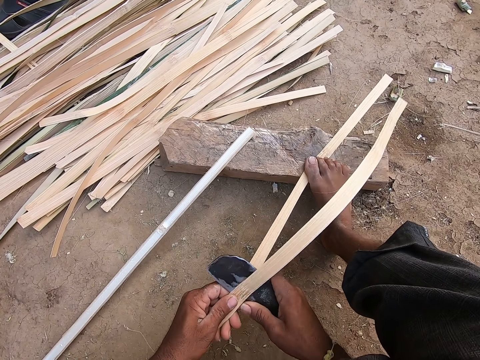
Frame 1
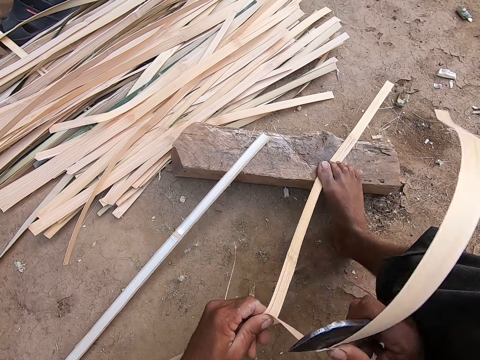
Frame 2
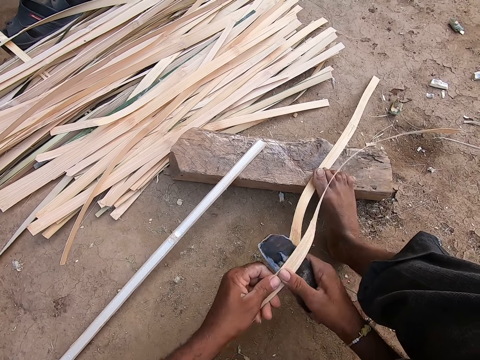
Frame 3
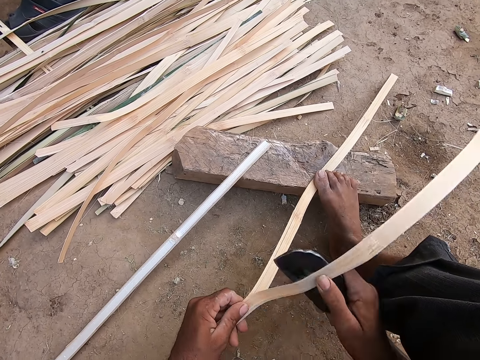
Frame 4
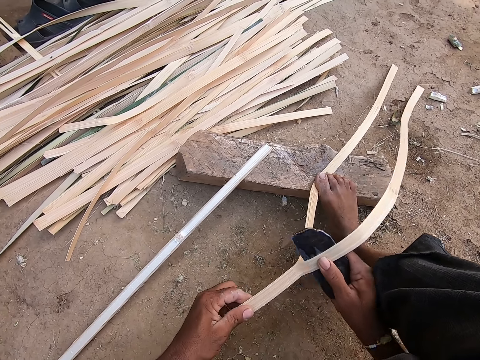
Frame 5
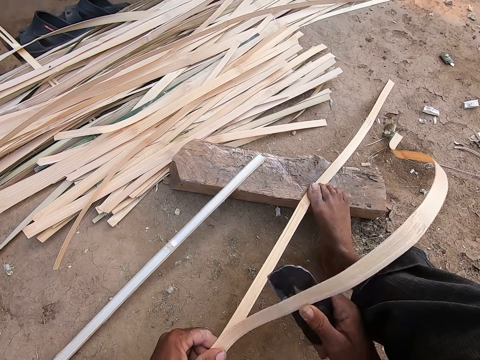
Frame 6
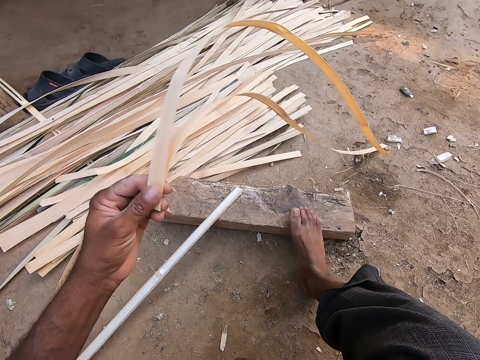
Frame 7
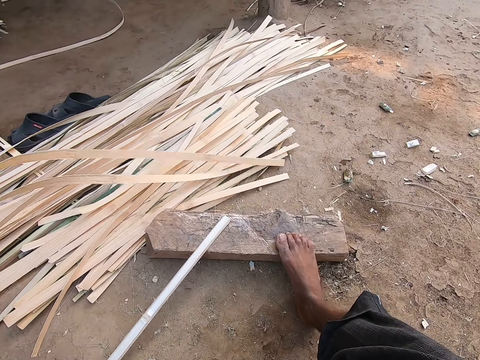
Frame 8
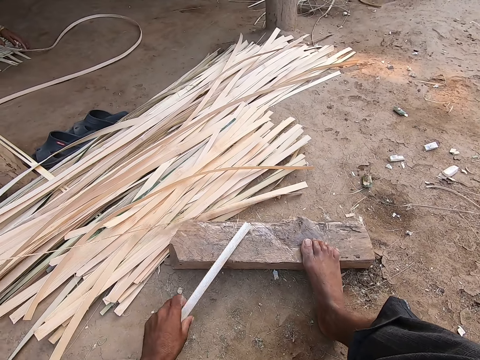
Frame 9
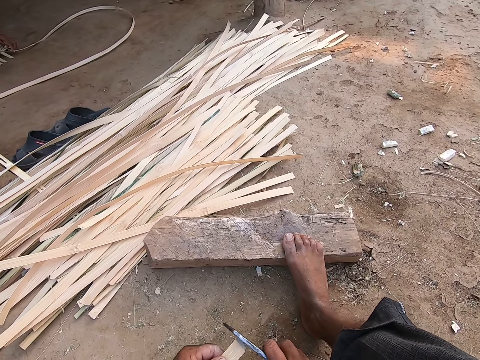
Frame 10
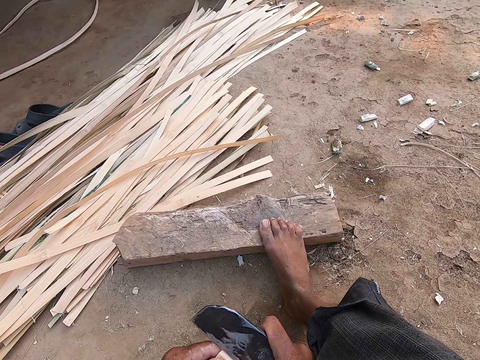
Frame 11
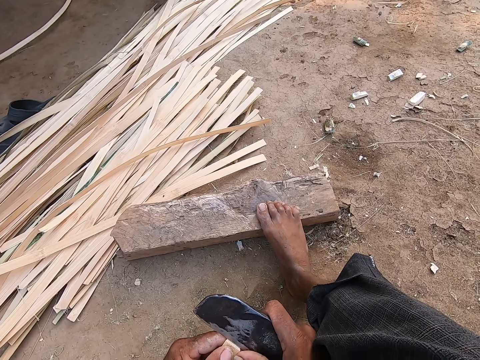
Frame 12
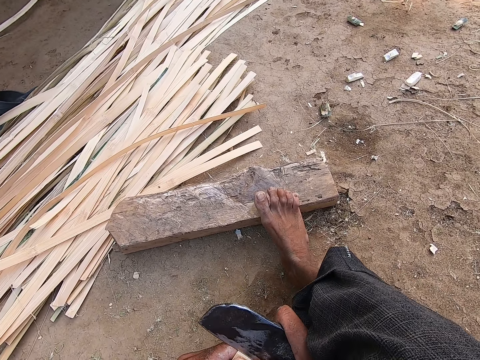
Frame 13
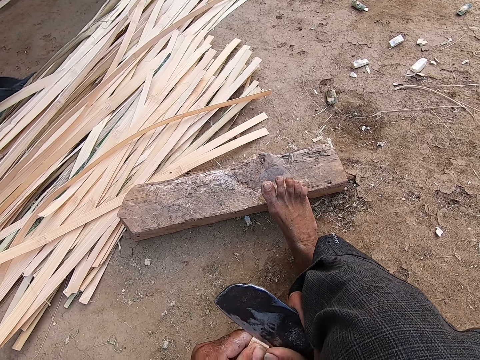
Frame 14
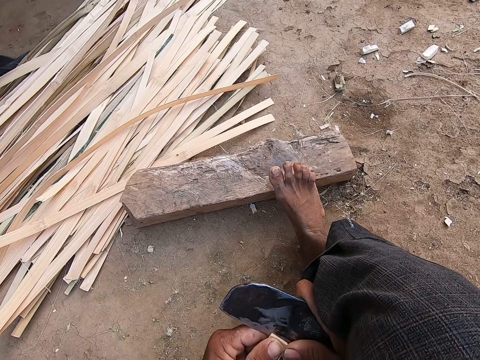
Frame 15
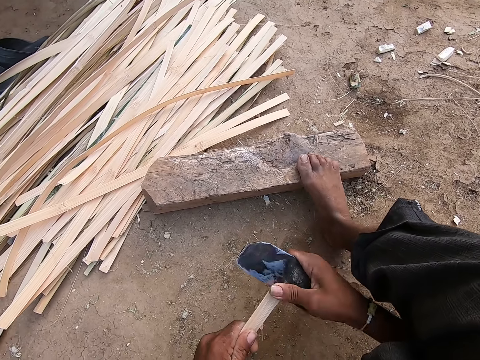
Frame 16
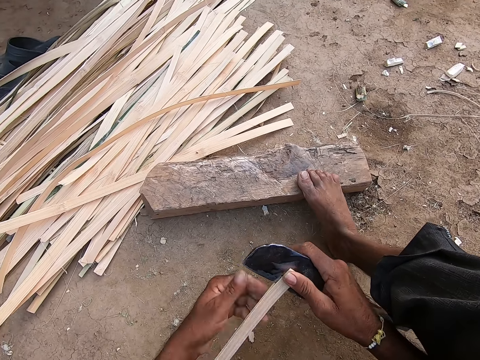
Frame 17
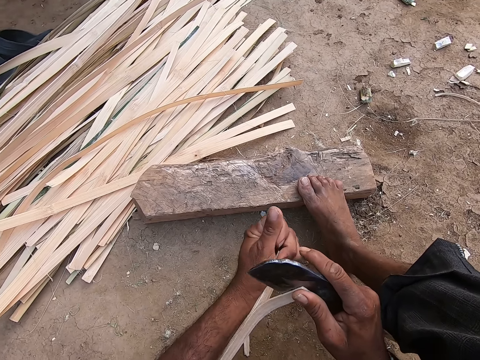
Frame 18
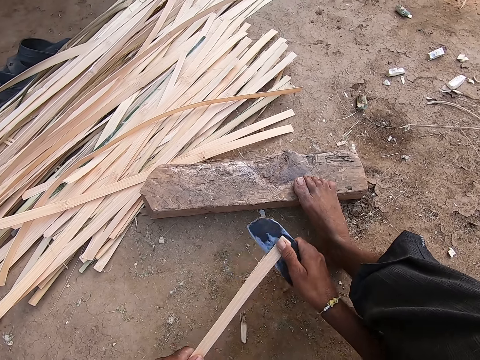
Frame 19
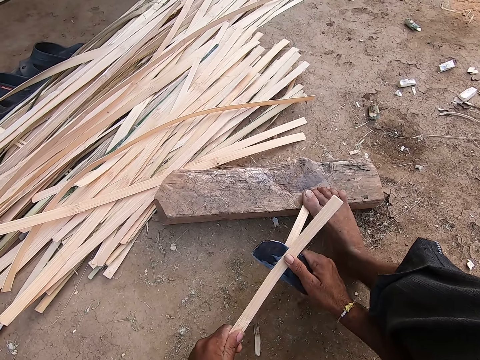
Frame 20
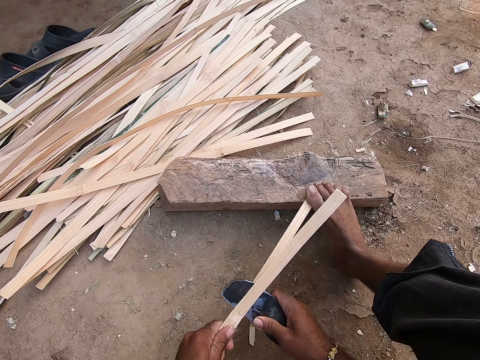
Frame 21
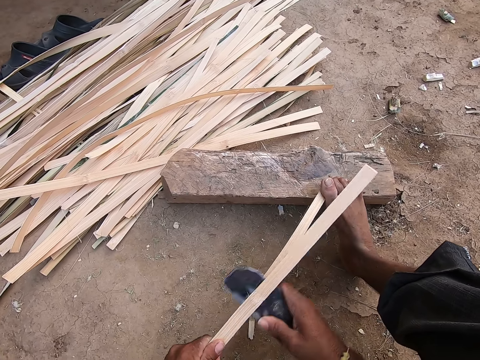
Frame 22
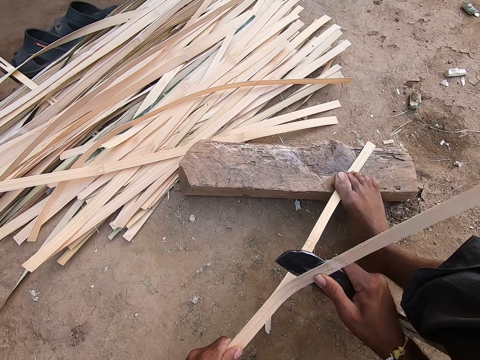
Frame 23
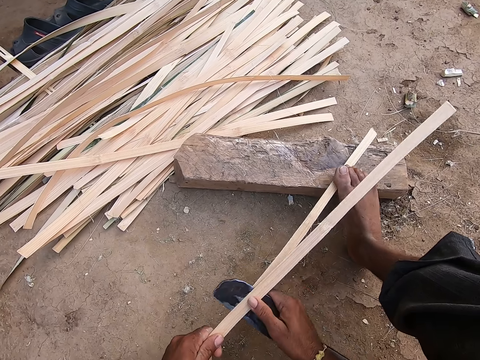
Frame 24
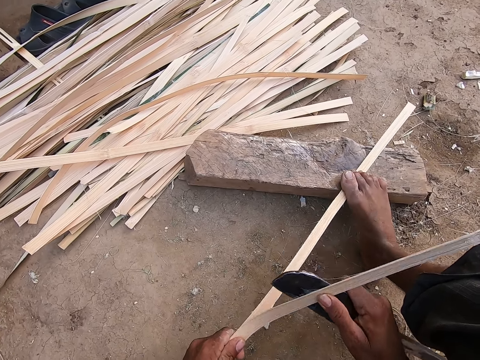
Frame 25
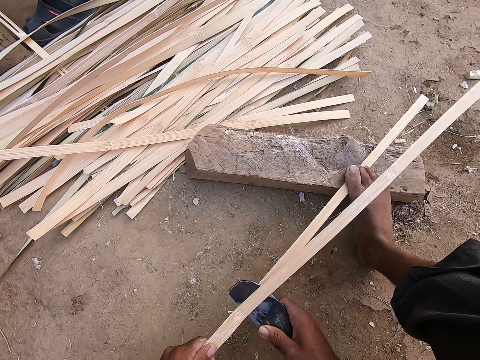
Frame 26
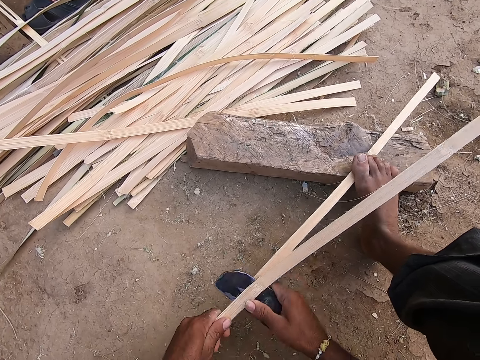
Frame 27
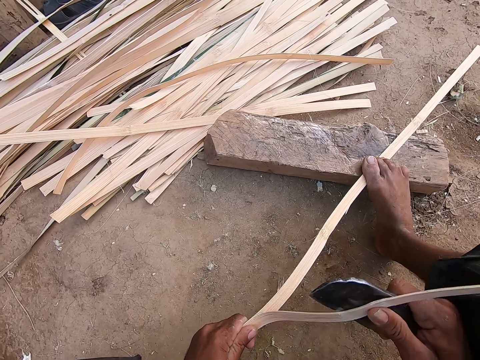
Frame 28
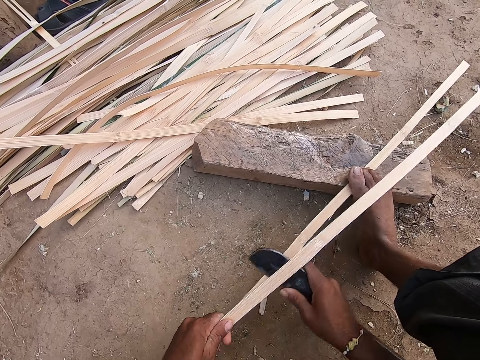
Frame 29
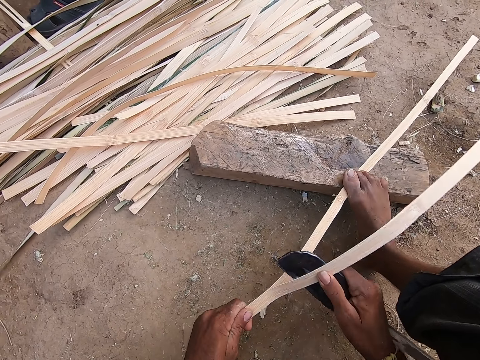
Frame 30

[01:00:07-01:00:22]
The camera wearer withdraws the bamboo strip under his right foot with his left hand. He throws the bamboo strip on a pack of bamboo strips on the ground with his left hand. He picks a bamboo strip from the wood with his left hand. He inserts the billhook at the edge of the bamboo strip. He separates the bamboo strip with his left hand and the billhook in his right hand. He divides the bamboo strip with the billhook in his right hand. He slides a part of the bamboo strip under his right foot with his hands. He places his right foot on the bamboo strip. He divides the bamboo strip with the billhook in his right hand.

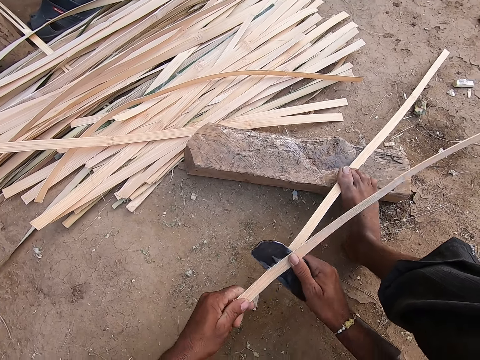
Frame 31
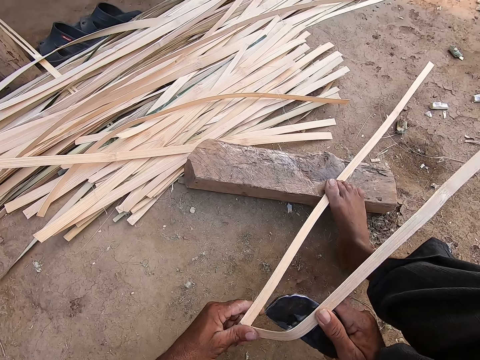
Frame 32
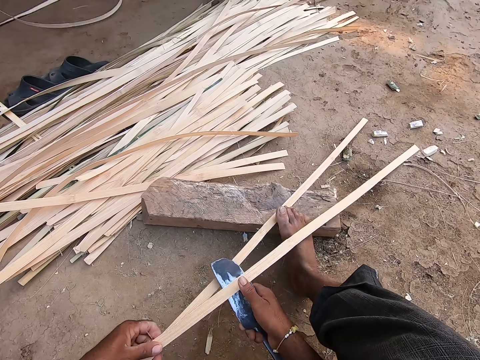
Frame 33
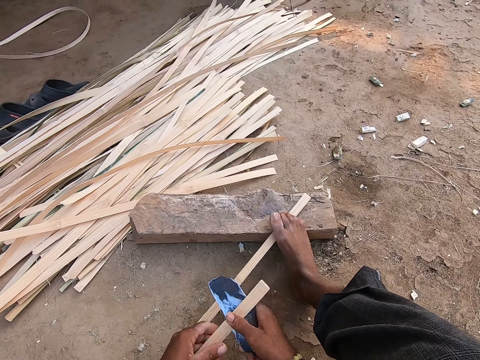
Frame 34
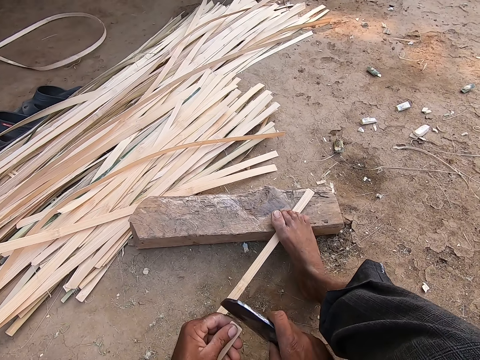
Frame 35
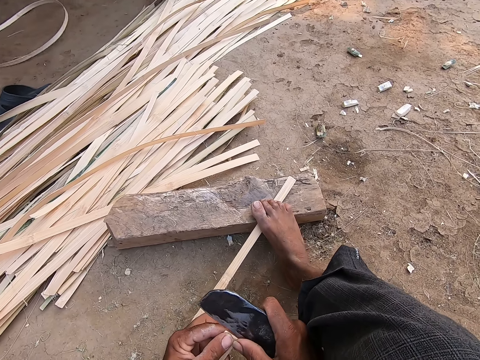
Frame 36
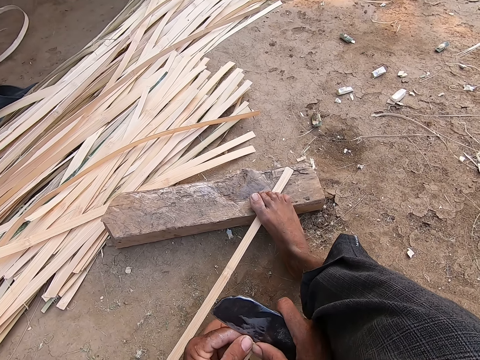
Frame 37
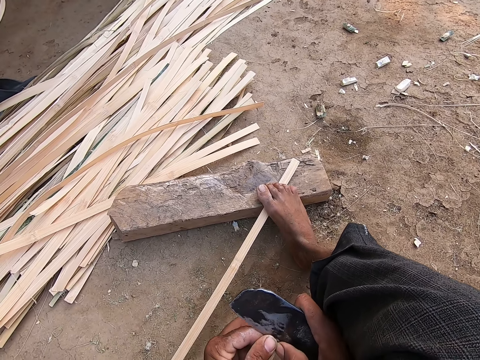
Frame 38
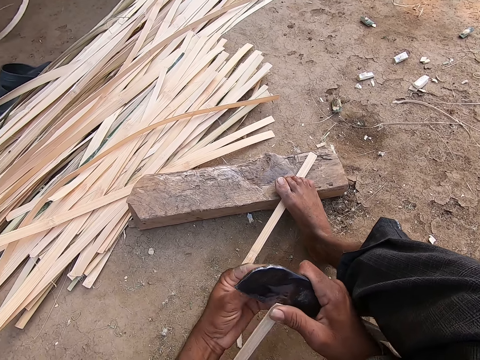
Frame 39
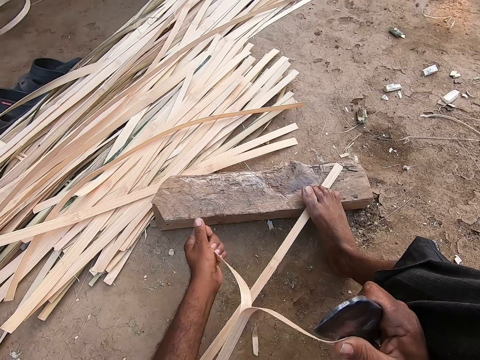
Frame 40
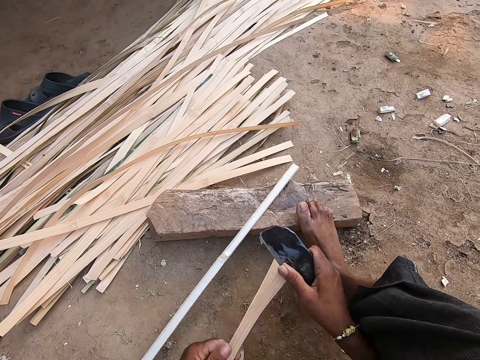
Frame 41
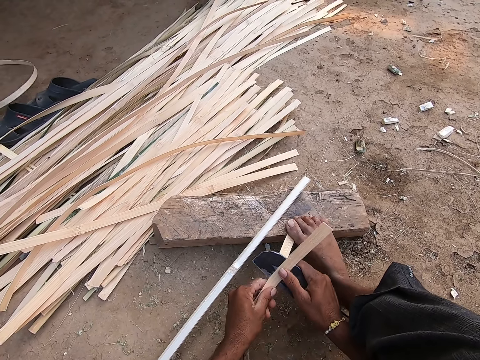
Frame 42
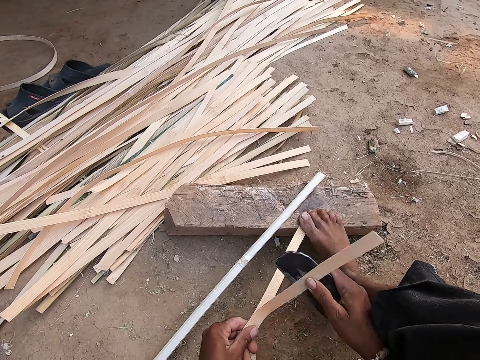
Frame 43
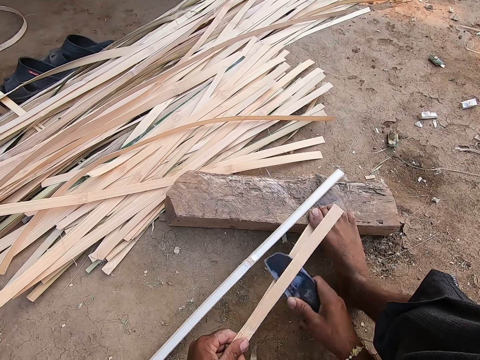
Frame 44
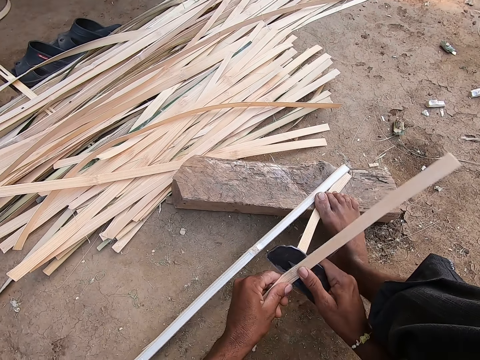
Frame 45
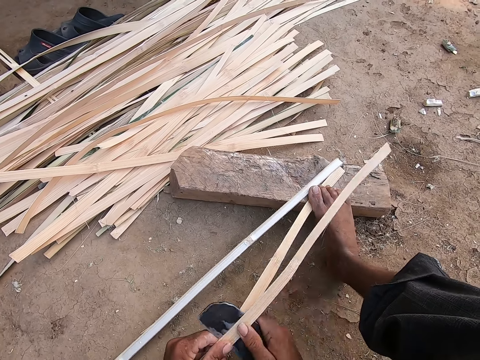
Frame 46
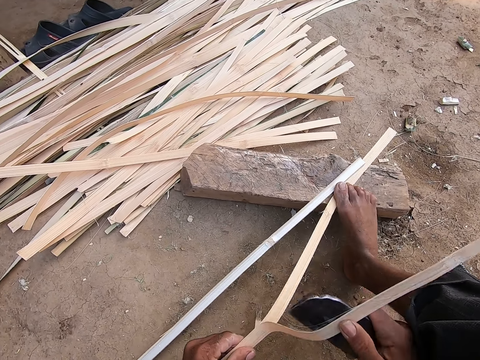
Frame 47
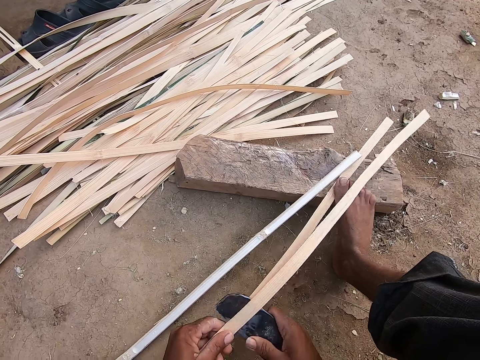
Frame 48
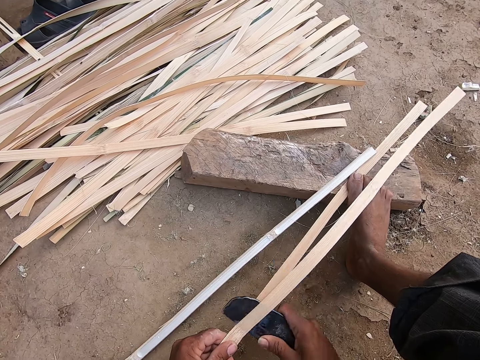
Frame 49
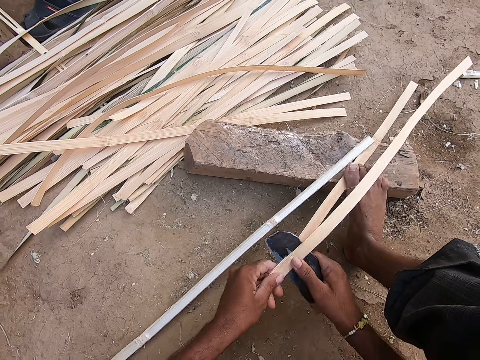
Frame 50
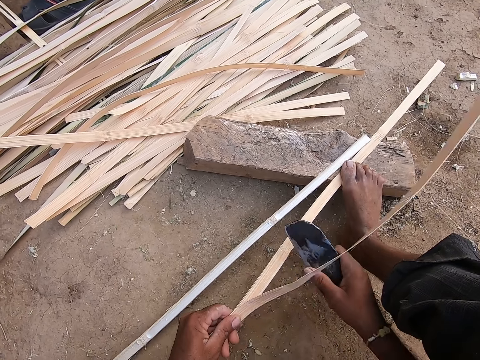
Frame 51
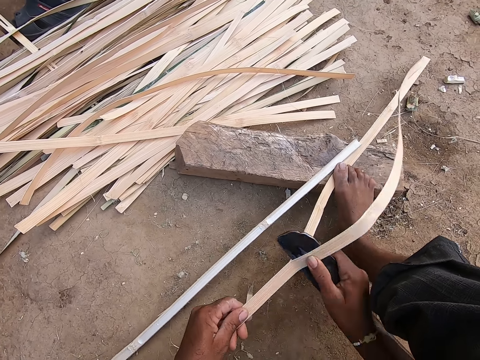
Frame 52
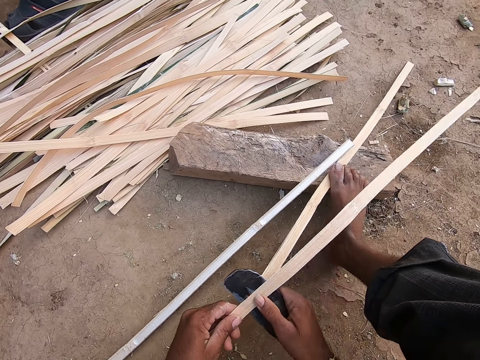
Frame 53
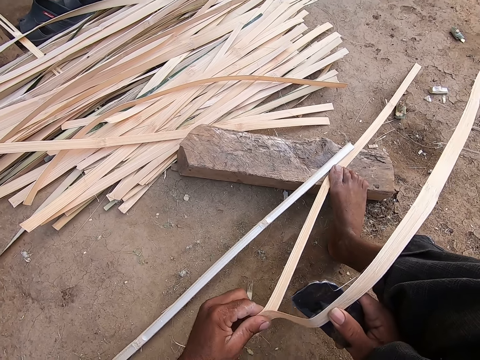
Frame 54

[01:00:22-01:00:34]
The camera wearer inserts the billhook at the edge of the bamboo strip. He separates the bamboo strip with his left hand and the billhook in his right hand. He divides the bamboo strip with the billhook in his right hand.
